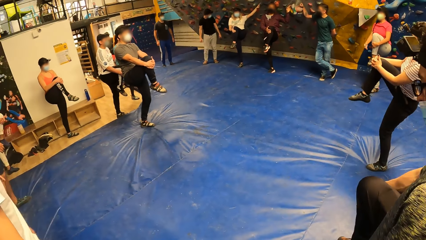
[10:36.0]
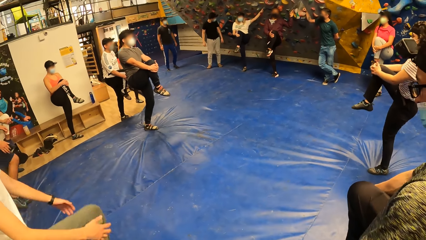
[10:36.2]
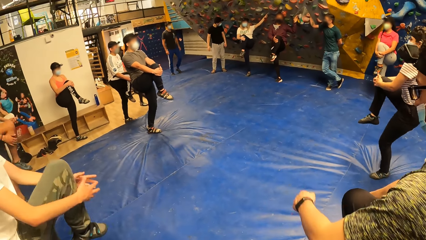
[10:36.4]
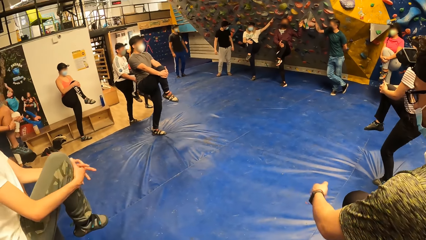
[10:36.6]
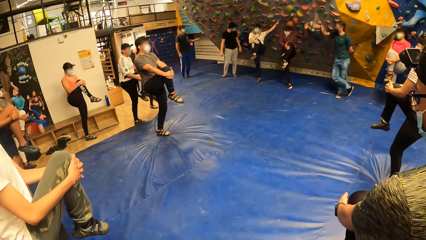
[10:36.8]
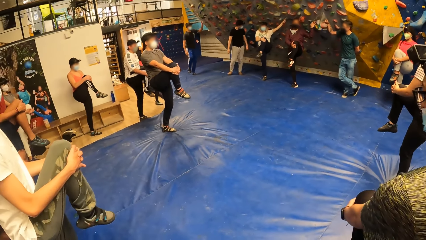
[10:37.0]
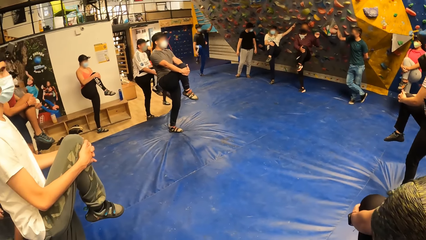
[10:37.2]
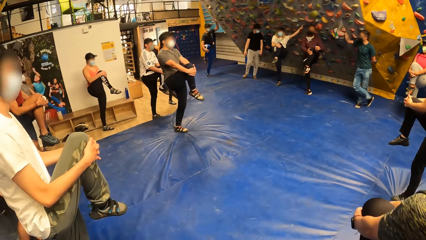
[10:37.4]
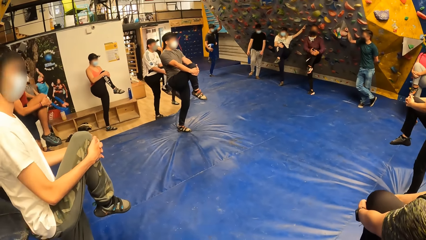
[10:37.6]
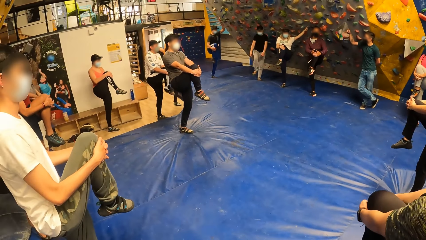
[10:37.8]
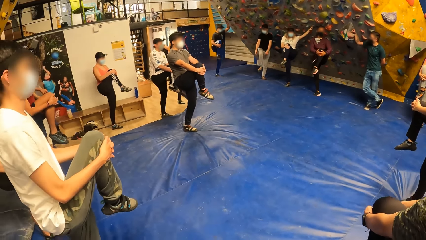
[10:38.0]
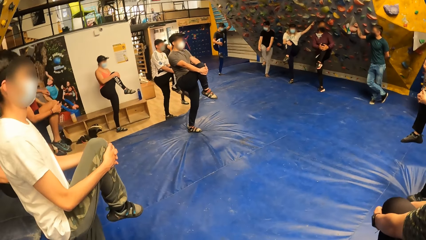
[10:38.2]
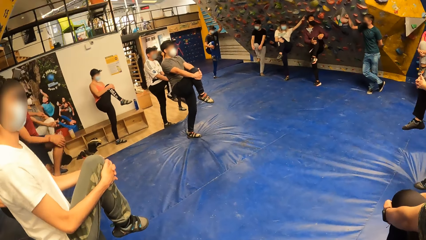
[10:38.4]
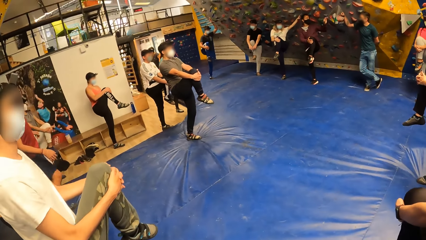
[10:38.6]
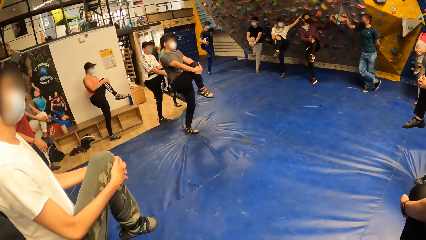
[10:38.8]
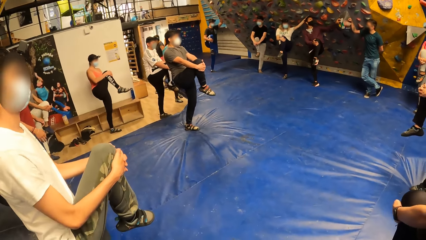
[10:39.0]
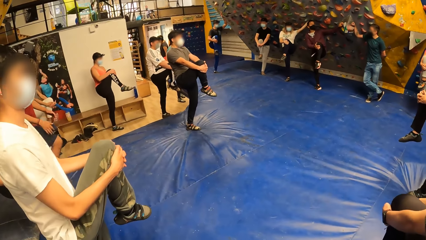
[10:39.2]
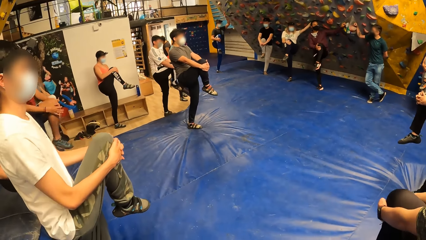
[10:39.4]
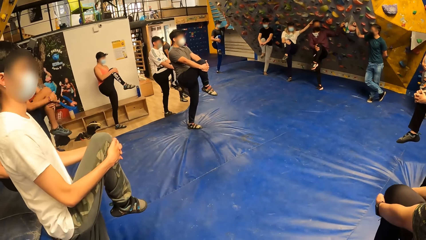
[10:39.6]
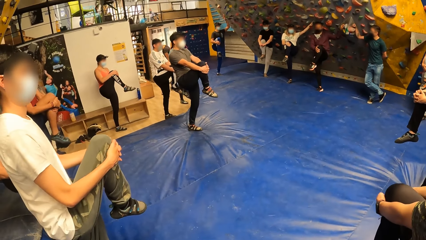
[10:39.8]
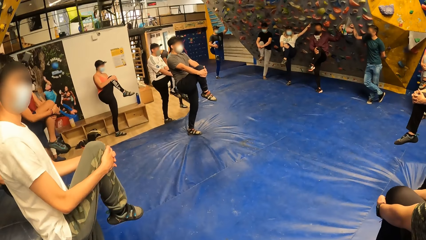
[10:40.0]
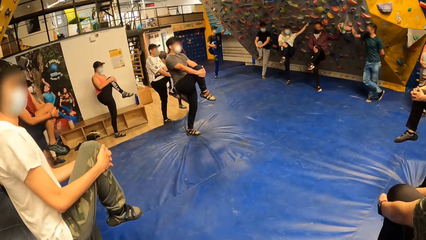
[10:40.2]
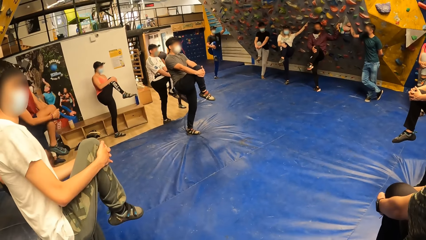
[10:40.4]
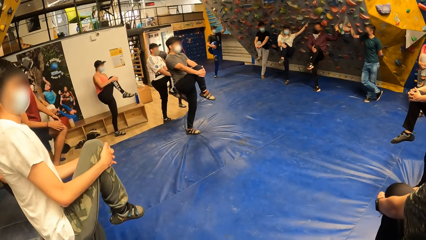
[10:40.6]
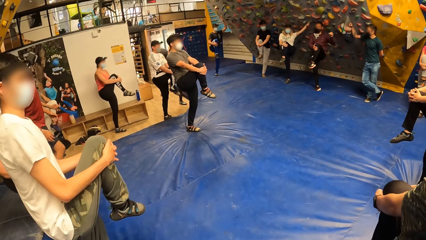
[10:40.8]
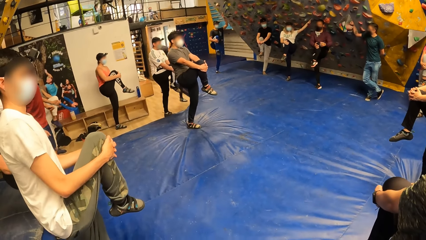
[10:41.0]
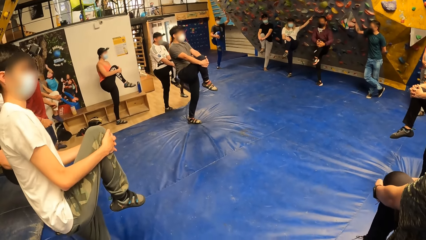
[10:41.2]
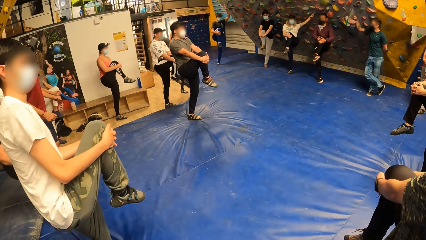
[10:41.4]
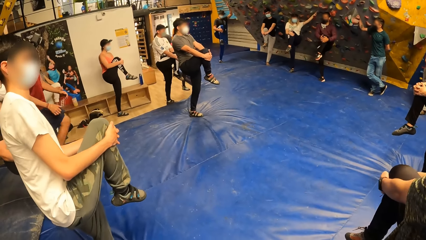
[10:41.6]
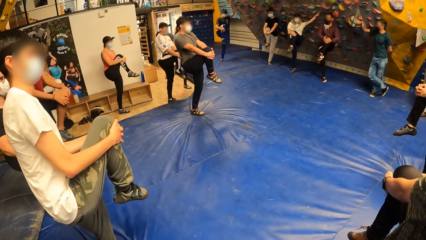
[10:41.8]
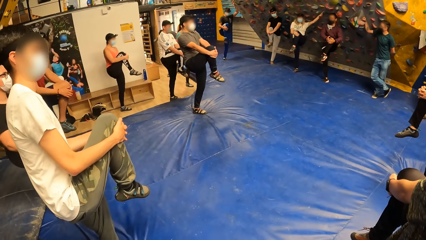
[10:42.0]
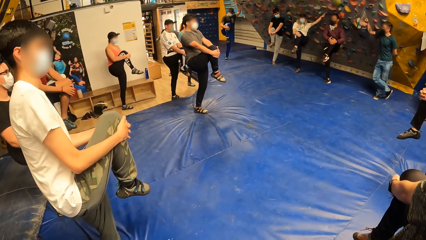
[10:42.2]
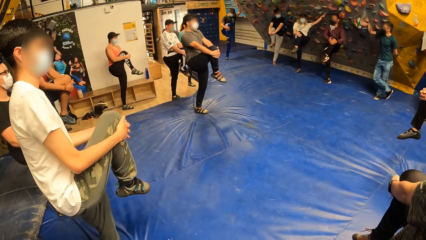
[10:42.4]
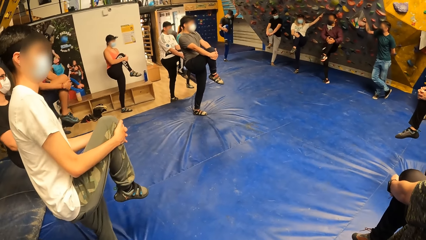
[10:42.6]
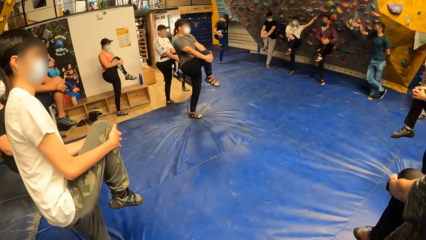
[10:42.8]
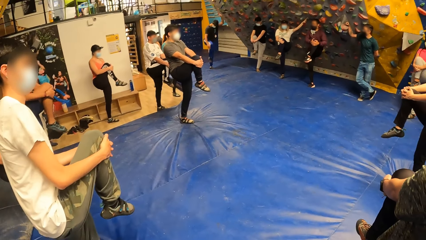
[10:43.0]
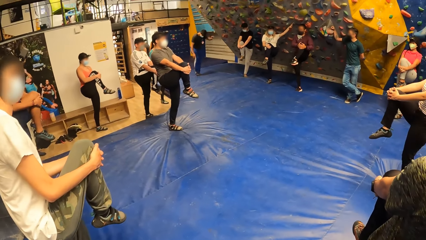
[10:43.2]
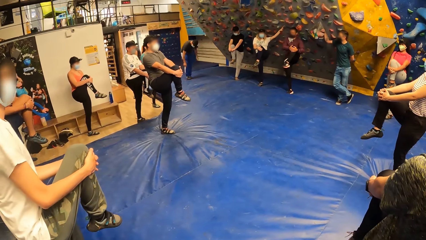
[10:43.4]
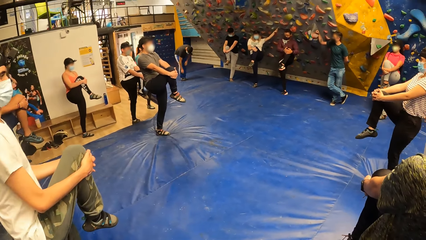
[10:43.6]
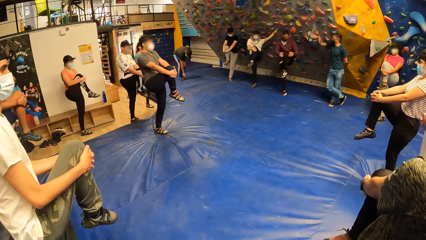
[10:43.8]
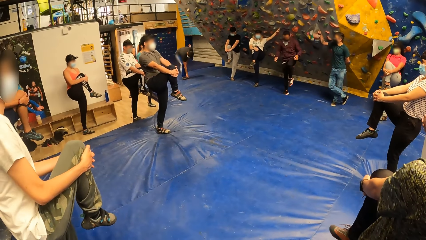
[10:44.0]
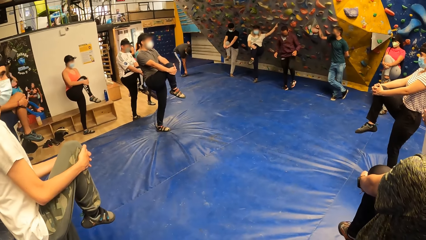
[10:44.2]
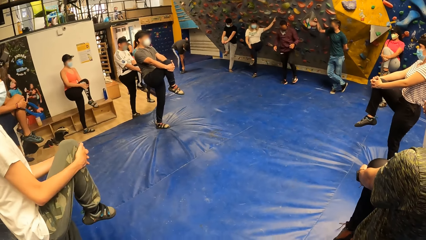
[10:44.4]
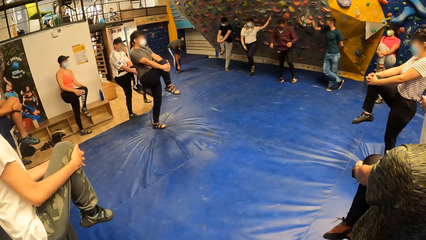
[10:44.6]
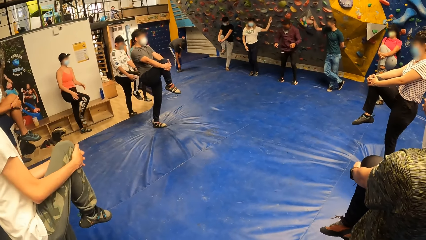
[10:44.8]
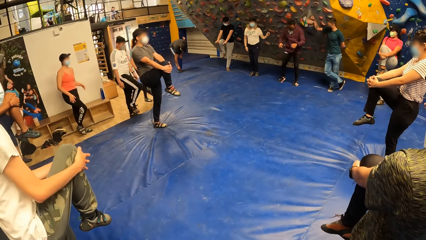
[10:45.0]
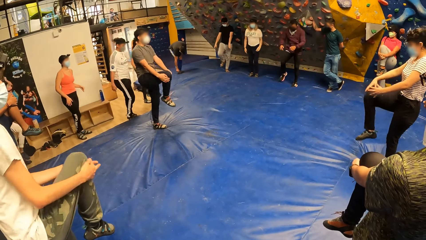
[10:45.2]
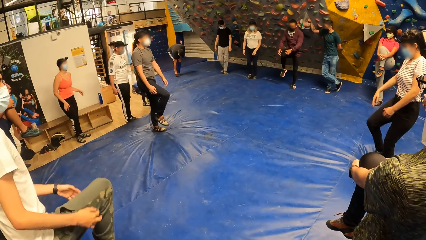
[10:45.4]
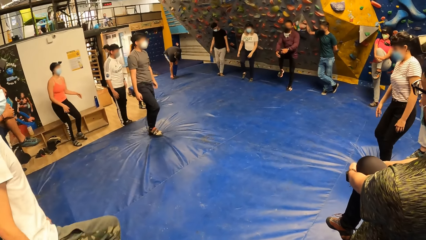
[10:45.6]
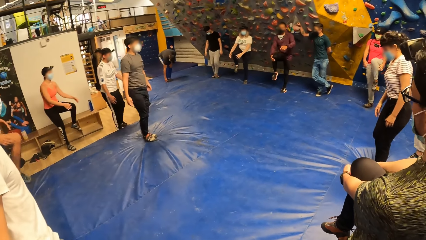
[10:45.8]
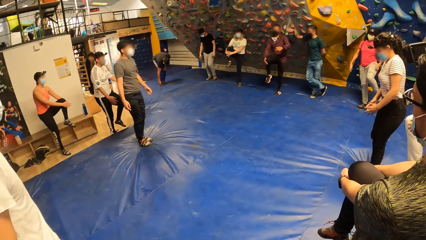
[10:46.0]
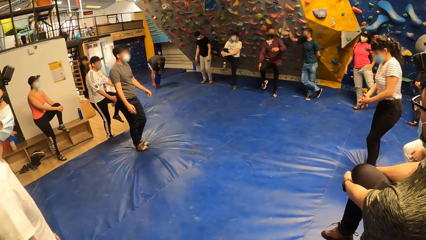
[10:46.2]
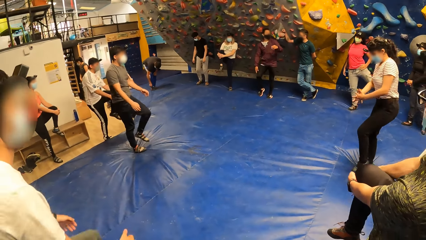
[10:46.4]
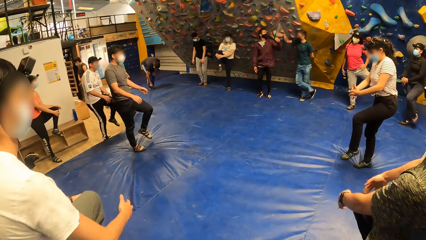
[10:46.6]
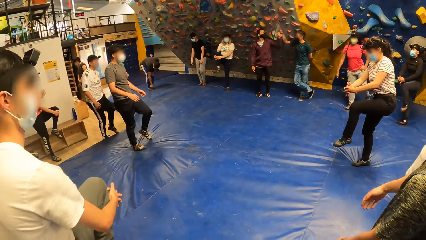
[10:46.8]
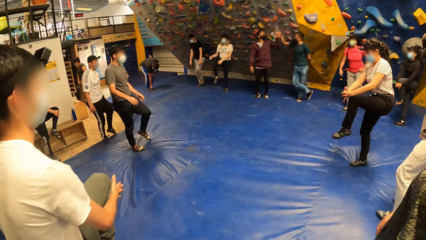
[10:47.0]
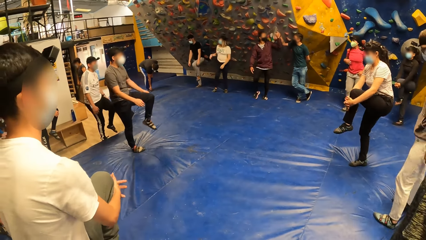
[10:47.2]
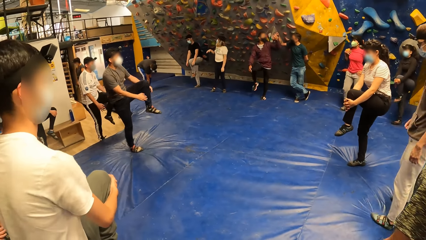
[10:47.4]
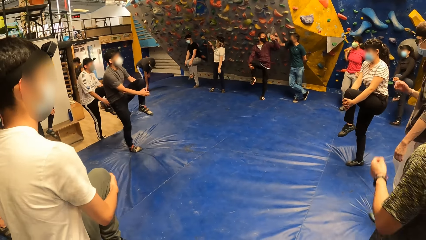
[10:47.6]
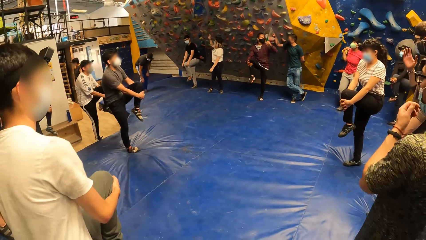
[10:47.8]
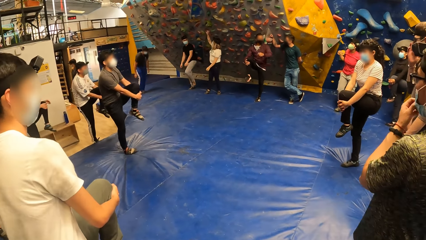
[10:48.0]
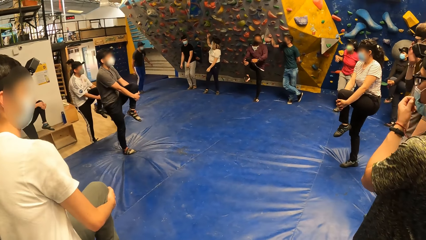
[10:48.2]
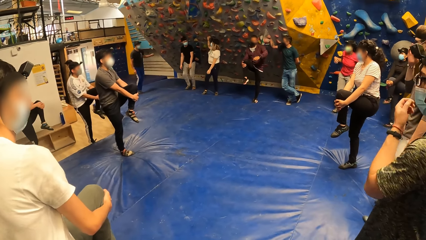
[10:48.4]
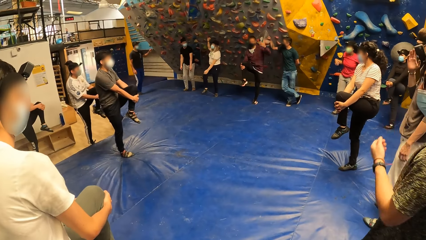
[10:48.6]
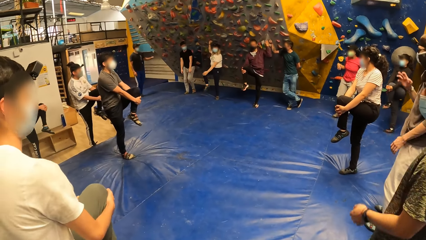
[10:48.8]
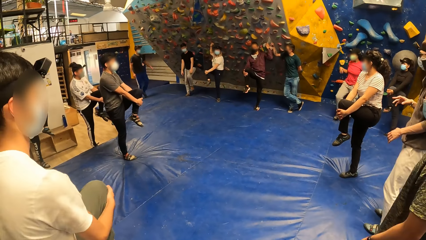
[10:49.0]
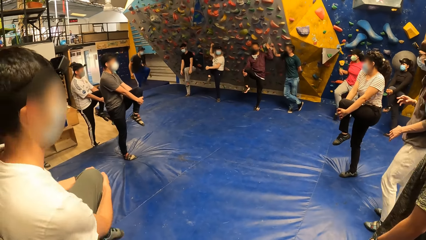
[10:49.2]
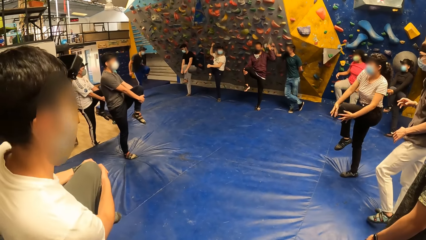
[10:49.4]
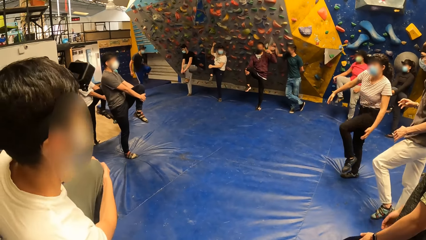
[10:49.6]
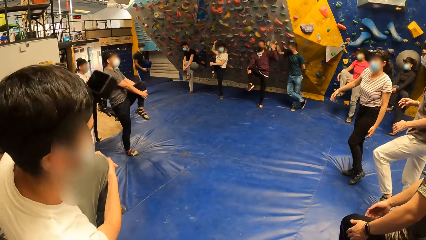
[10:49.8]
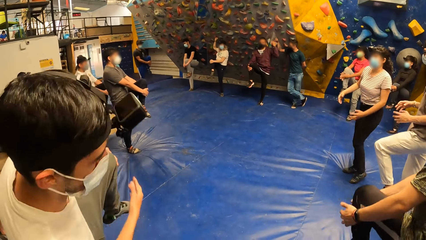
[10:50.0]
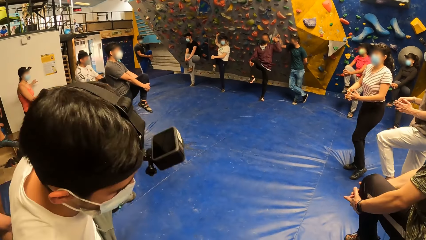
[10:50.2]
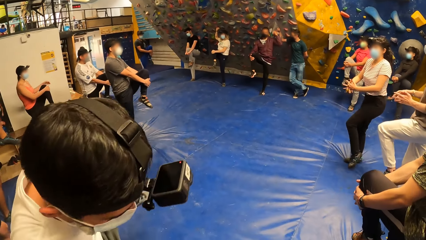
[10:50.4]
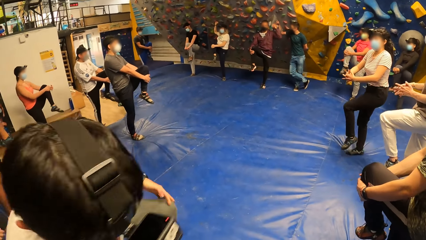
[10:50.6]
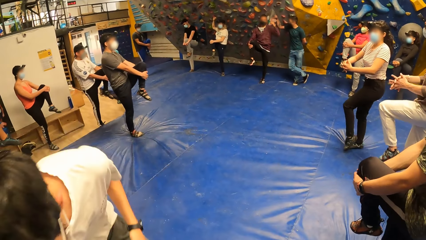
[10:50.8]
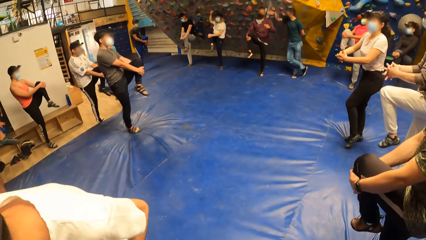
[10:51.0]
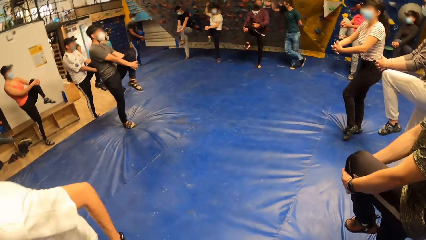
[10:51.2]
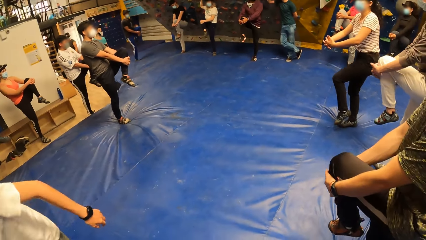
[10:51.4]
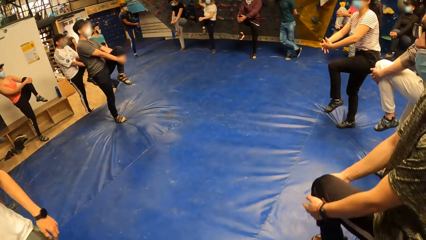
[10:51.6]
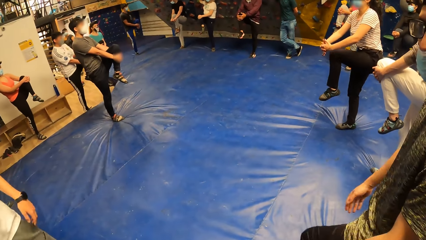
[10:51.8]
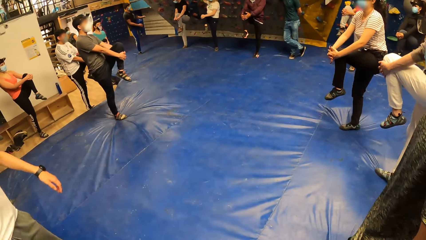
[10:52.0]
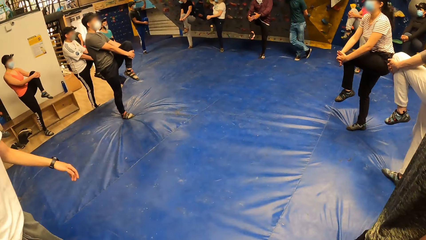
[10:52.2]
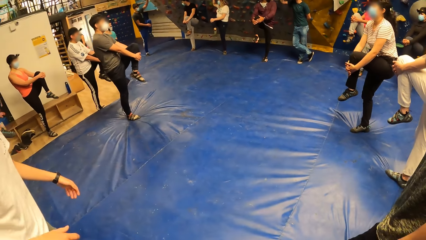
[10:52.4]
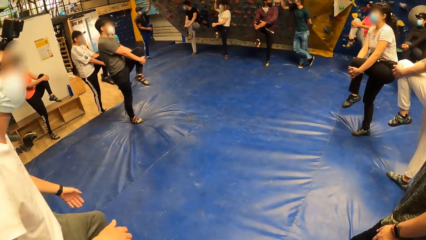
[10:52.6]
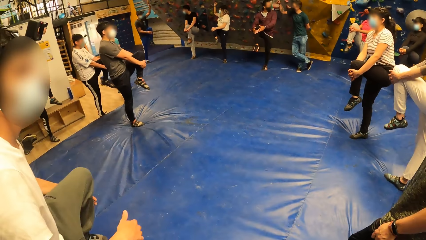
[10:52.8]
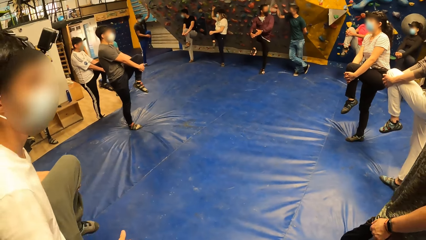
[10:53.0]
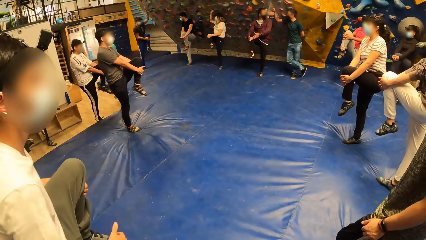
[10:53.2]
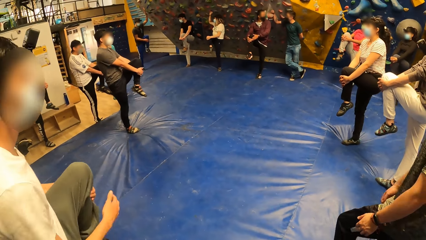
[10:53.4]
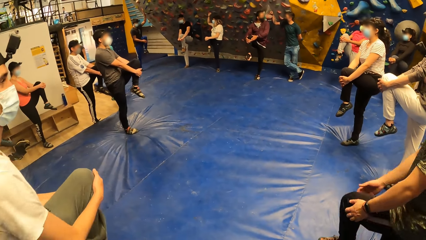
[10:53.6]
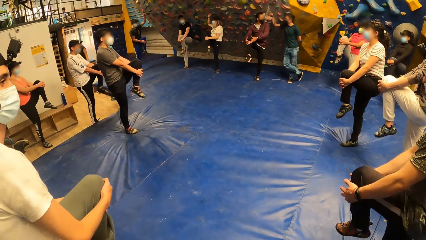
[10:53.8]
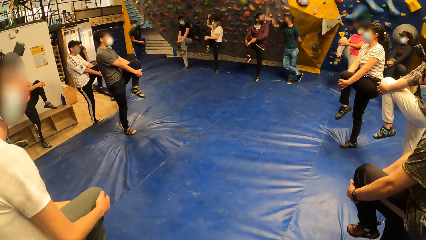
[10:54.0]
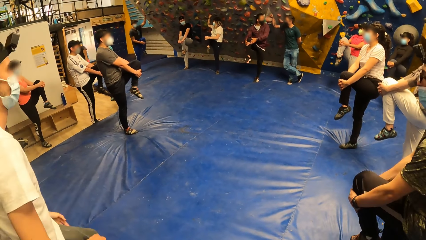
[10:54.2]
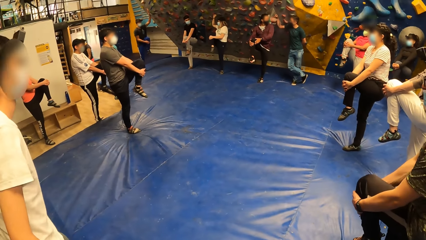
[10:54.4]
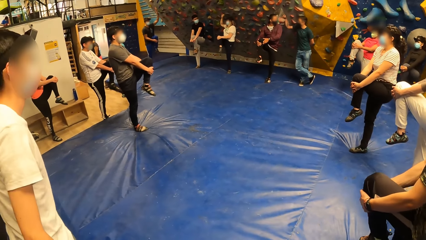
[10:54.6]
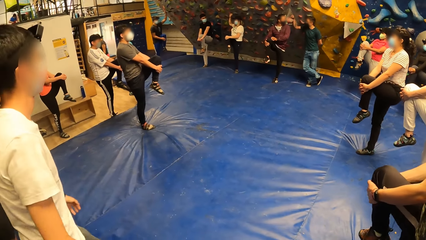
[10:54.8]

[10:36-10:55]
A man touches a climb hold on the bouldering wall with his left hand. The man removes his left hand from the climb hold on the bouldering wall and holds his right knee with both hands. The man touches the climb hold on the bouldering wall with his left hand. The man removes his left hand from the climb hold on the bouldering wall and holds his right knee with both hands. The man drops his right leg to the bouldering mat. The camera wearer drops his right leg on the bouldering mat with the group of people. He holds his left knee with the group of people. The man holds his right knee with his right hand. The man touches the climb hold on the bouldering wall with his left hand. The man holds his right knee with both his hands. The man interacts with another man.
